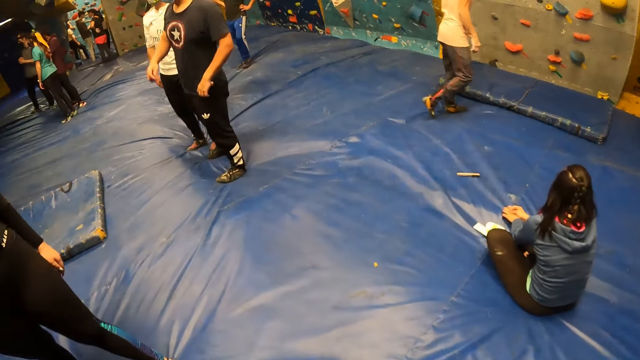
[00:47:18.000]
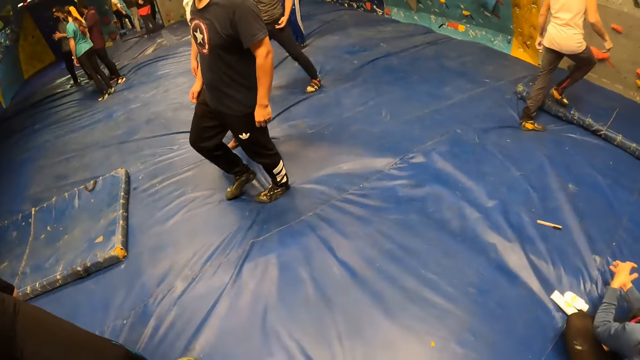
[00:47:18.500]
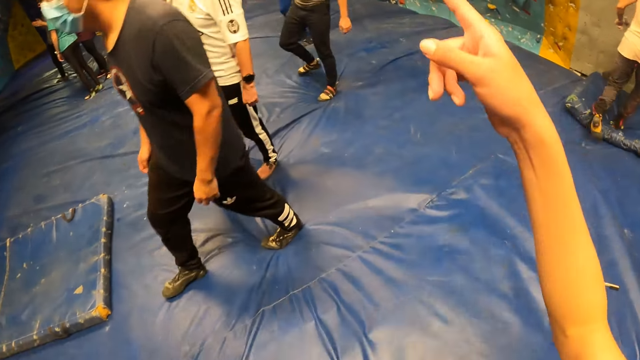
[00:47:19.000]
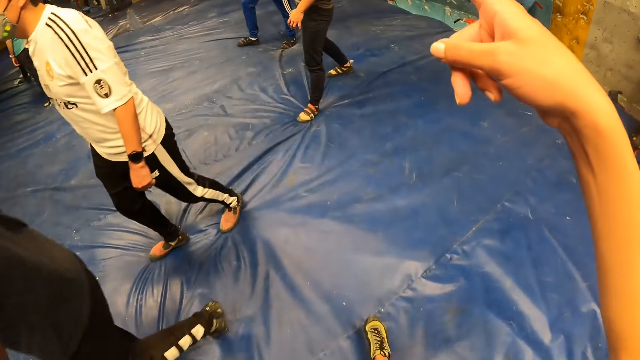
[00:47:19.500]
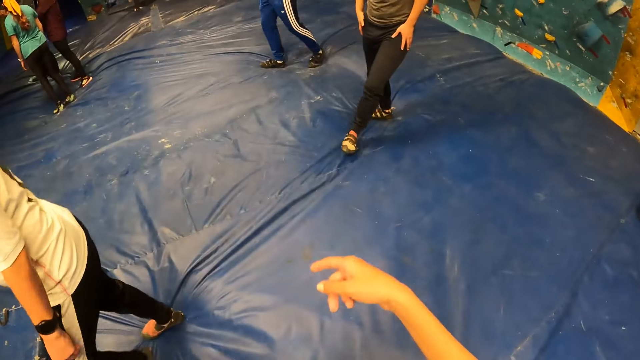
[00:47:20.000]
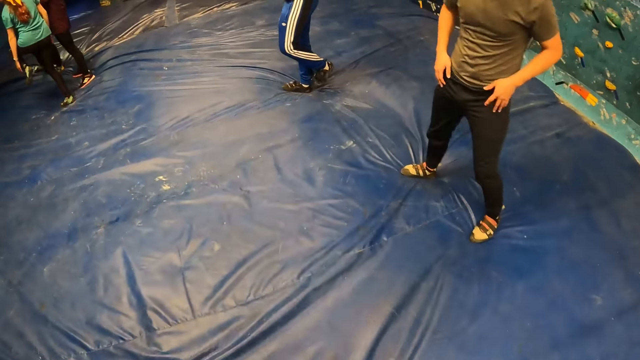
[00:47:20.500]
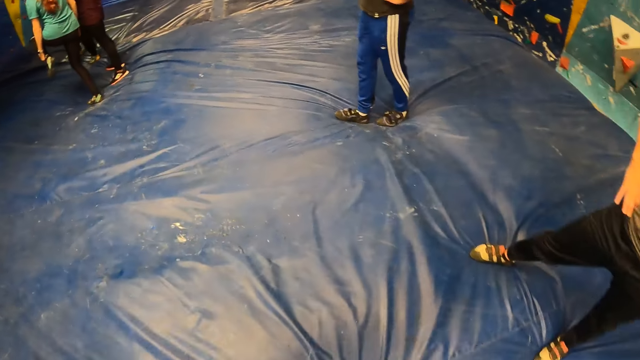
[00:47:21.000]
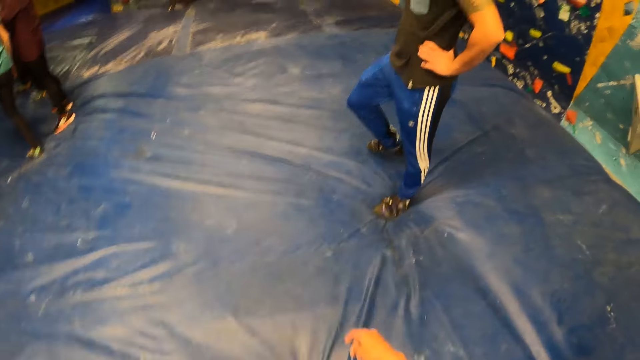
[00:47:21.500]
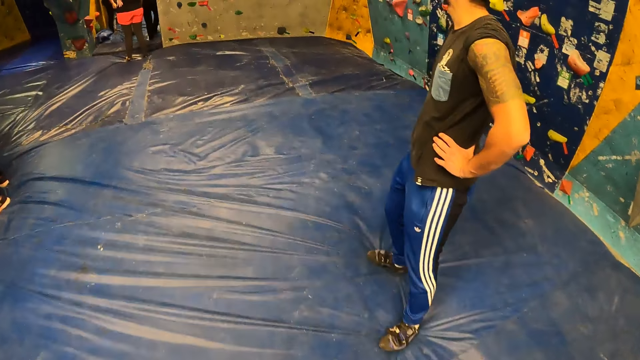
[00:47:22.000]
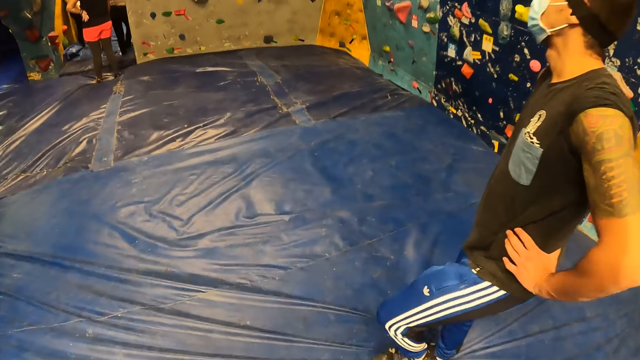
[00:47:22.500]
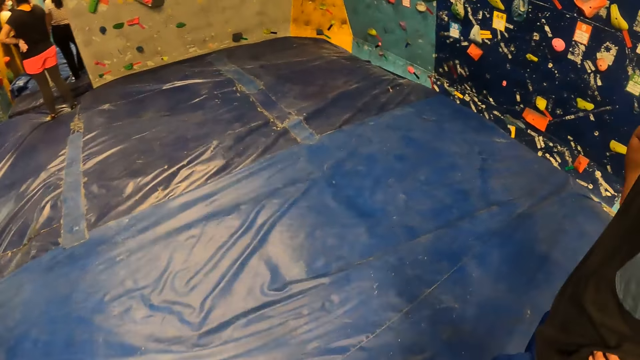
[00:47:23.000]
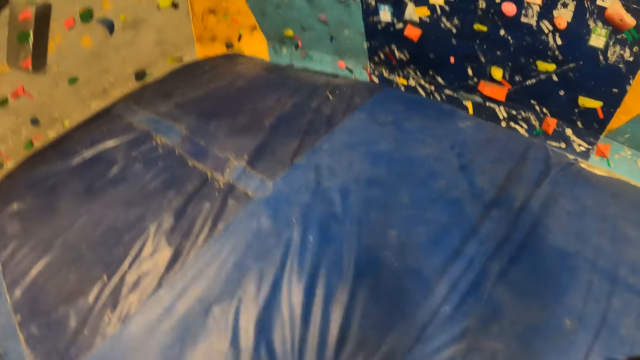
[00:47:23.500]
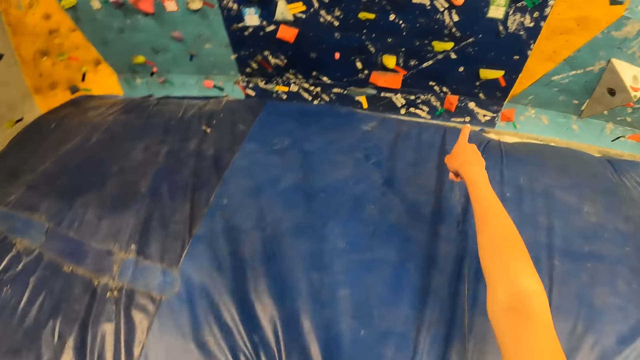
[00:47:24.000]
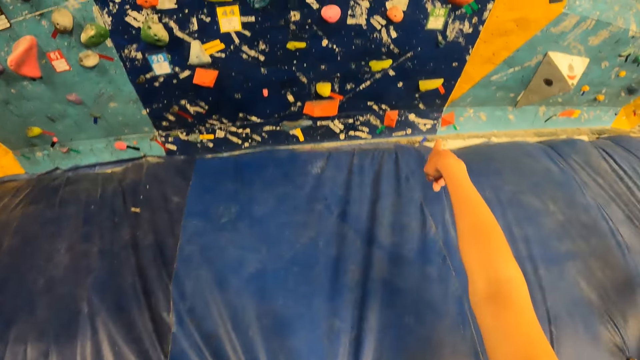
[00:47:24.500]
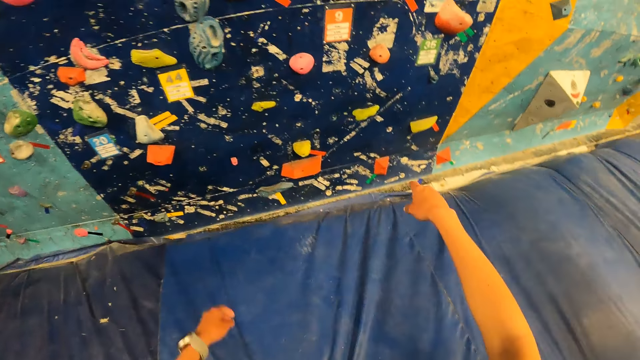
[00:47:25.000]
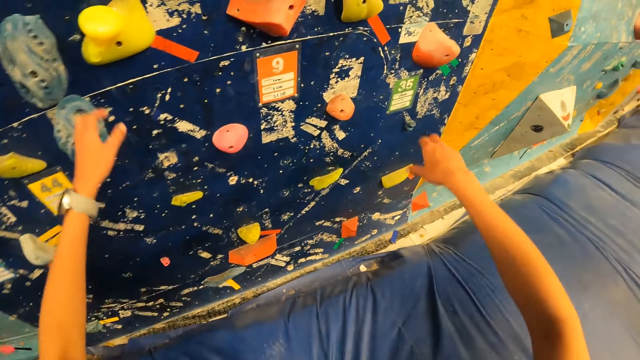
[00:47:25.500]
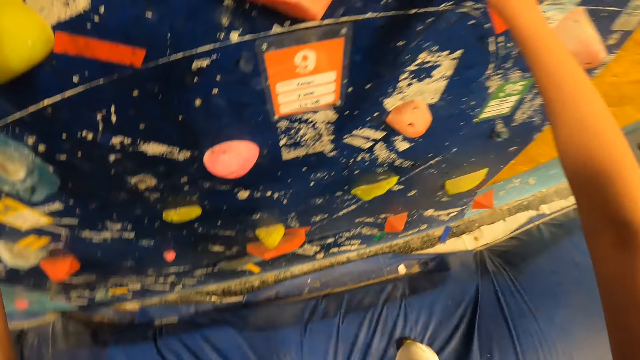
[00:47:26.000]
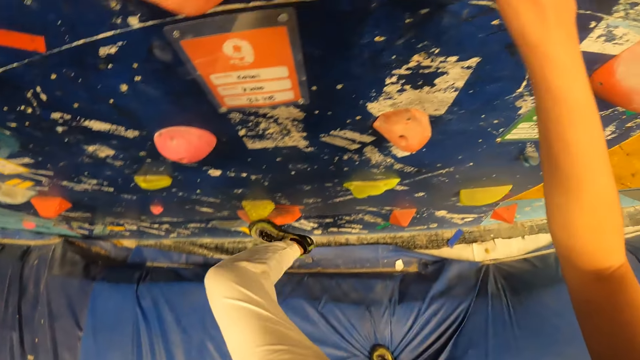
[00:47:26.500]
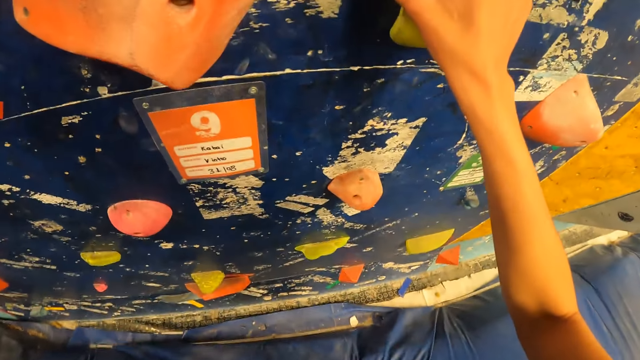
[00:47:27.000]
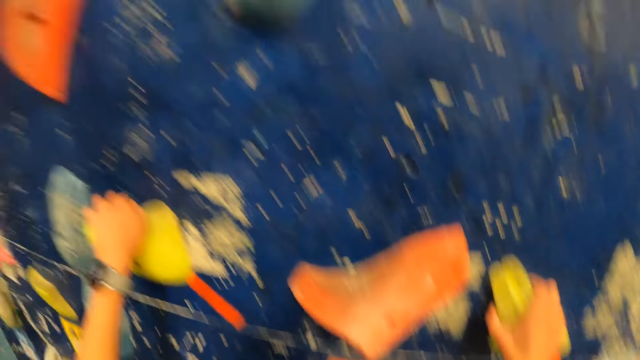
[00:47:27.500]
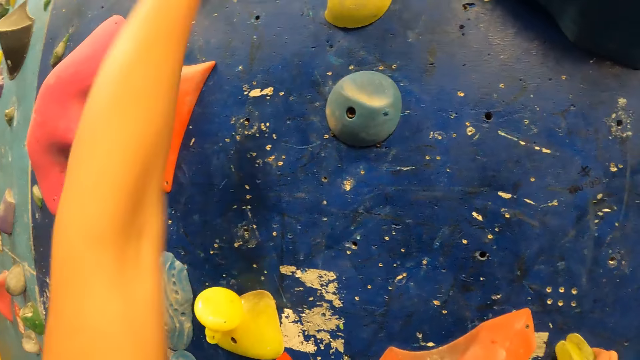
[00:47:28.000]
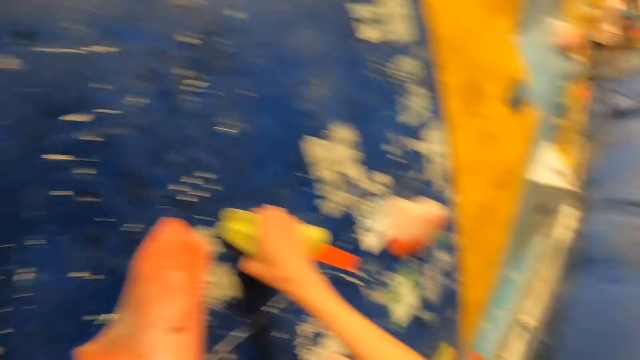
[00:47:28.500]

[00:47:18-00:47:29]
The camera wearer walks forward on the foam. She holds the plastics wall with both hands. She plays climbing games. She hits her left leg on the wall.

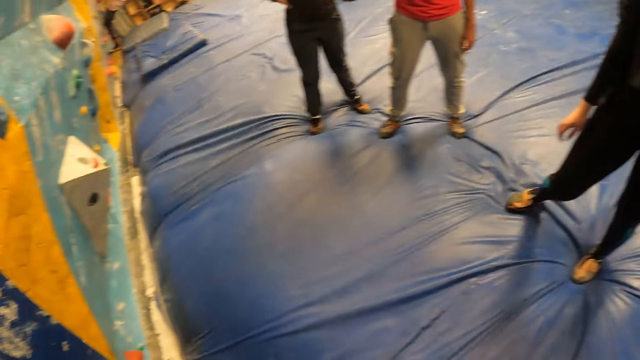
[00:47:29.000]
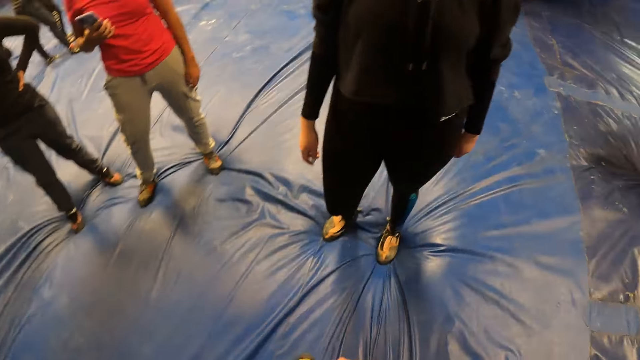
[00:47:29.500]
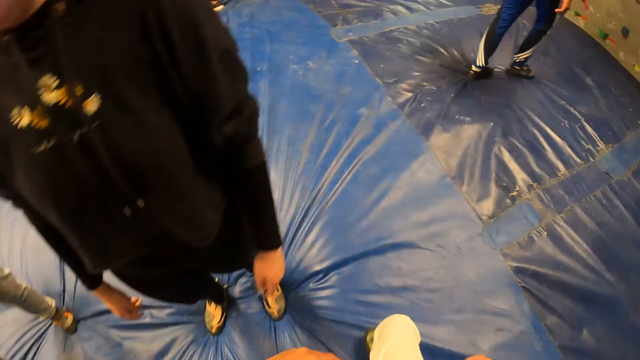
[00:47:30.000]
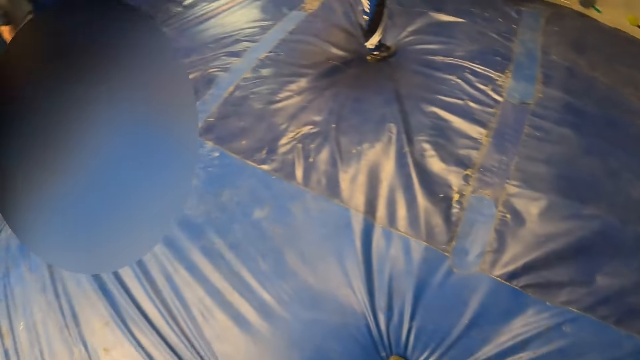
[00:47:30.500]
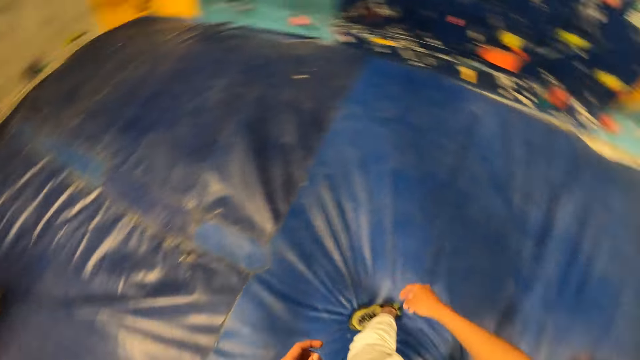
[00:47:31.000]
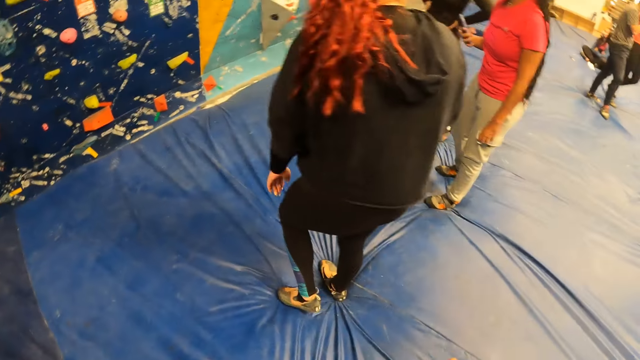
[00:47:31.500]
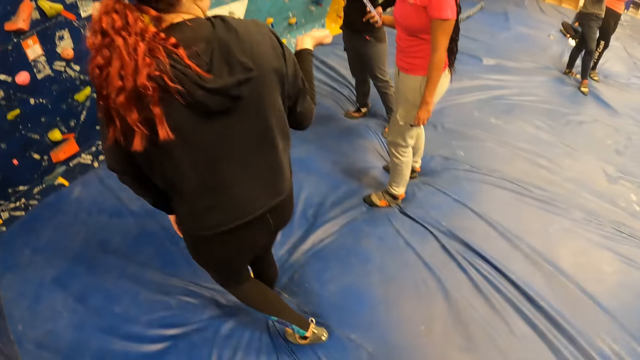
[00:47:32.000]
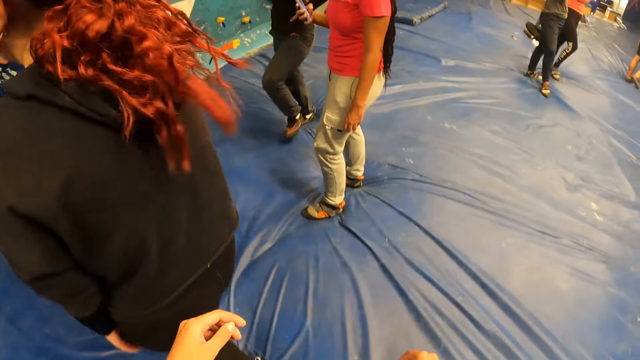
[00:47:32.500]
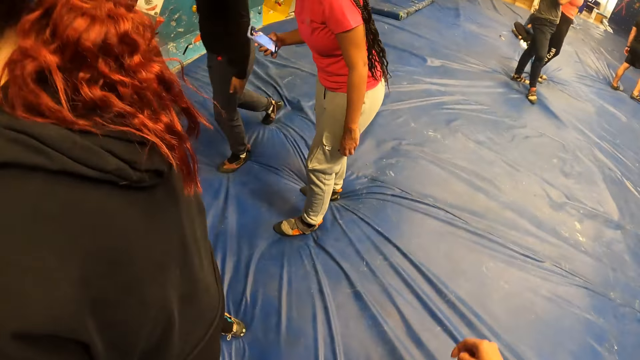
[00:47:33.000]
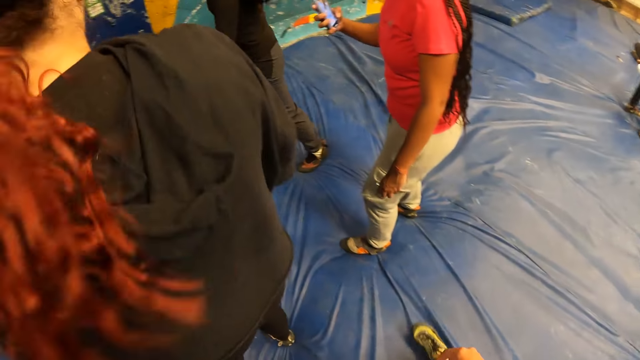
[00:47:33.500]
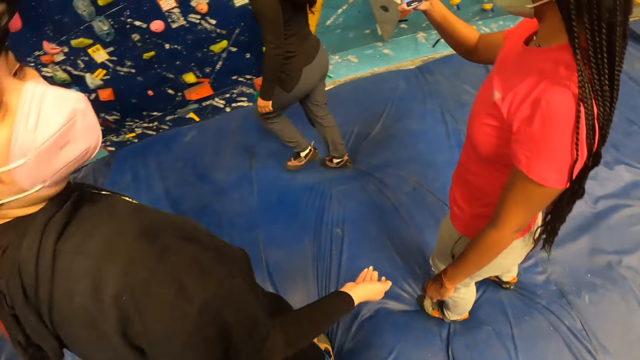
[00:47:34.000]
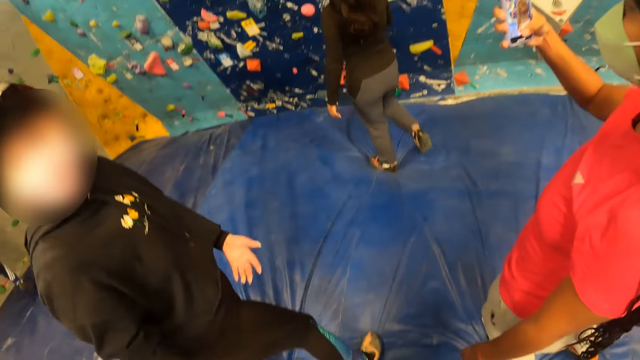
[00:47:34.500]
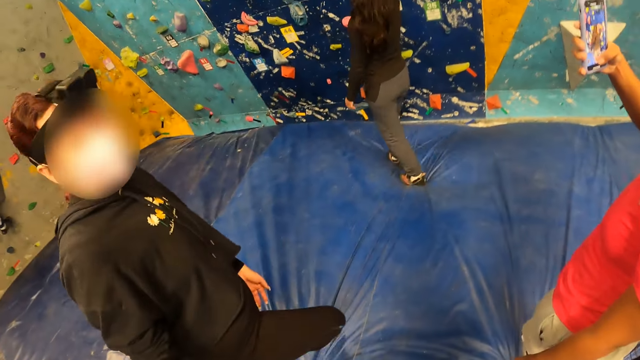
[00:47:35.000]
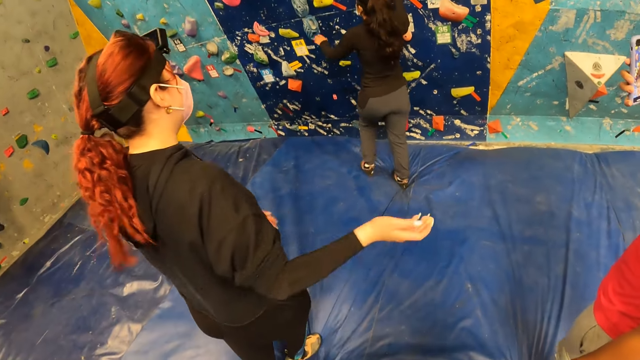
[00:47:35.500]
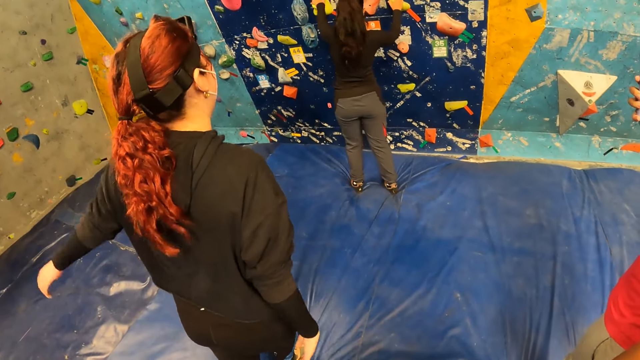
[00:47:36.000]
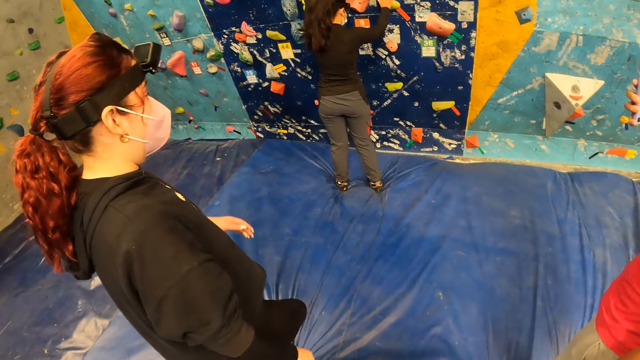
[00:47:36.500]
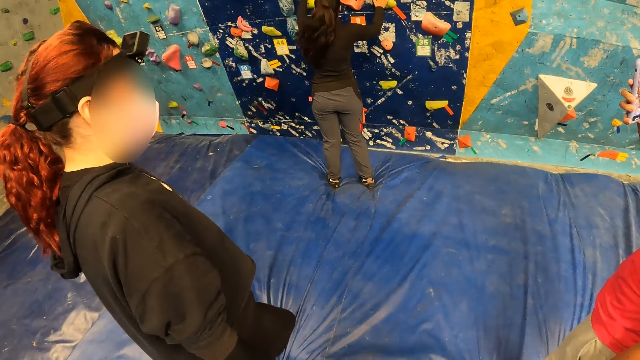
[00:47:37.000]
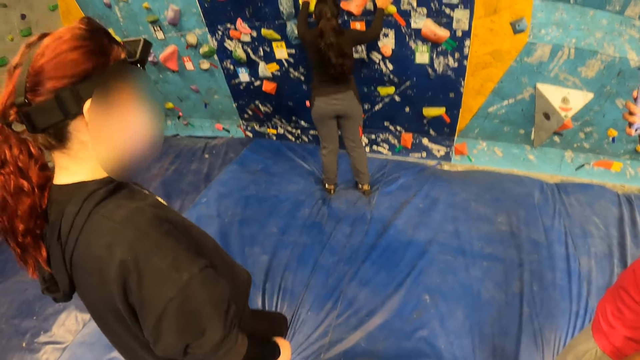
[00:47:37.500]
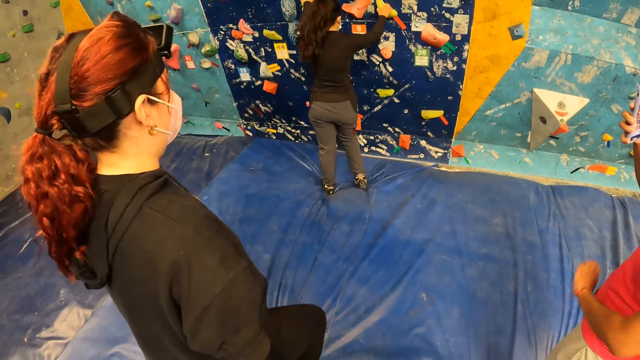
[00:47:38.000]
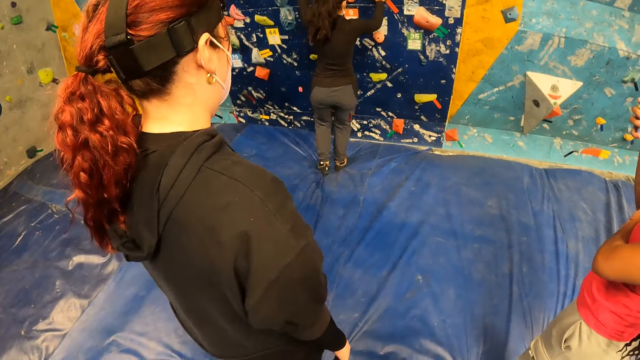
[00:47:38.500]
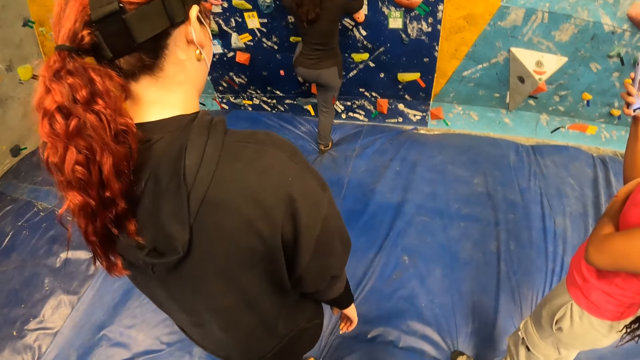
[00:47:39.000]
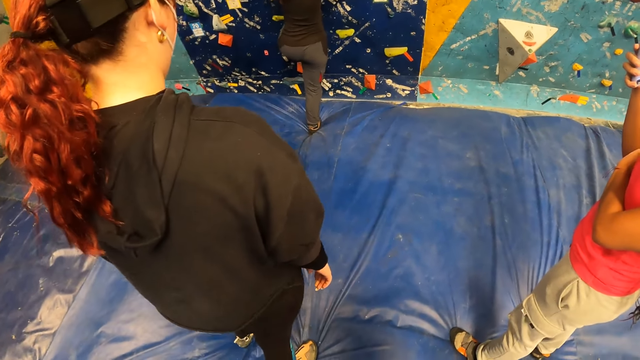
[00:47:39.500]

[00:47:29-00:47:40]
The camera wearer looks around the room. They walk back from the wall. The woman operates the phone in her right hand. Another woman interacts with the camera wearer. A third woman climbs a bouldering wall with both hands.
